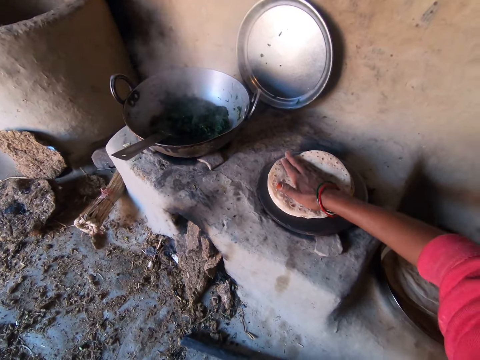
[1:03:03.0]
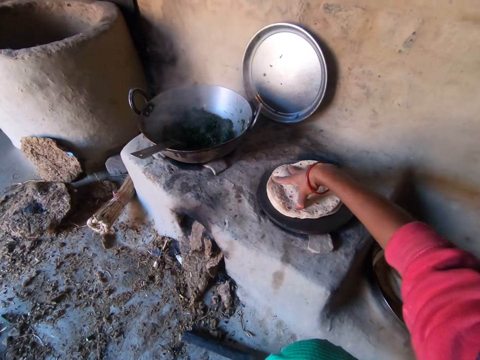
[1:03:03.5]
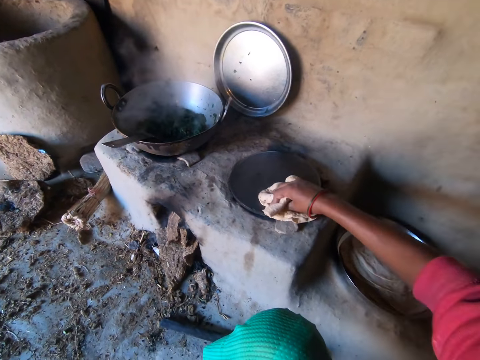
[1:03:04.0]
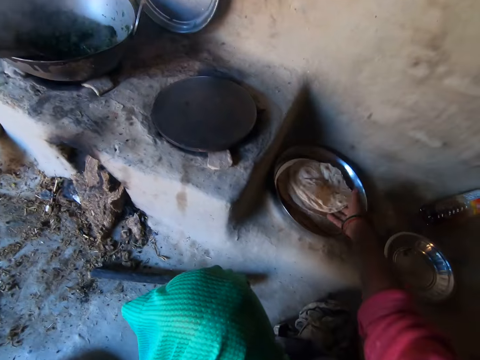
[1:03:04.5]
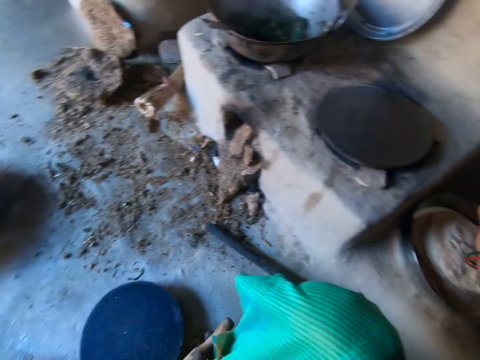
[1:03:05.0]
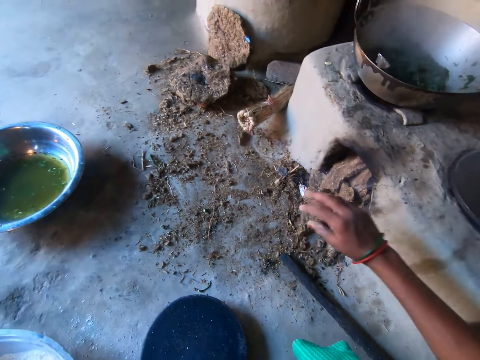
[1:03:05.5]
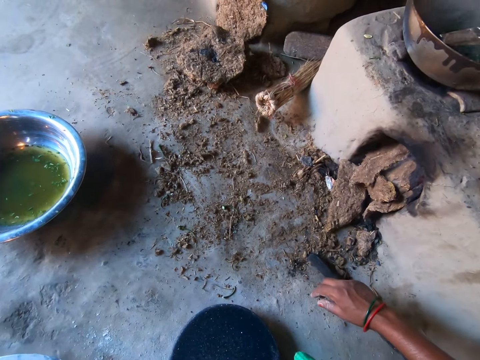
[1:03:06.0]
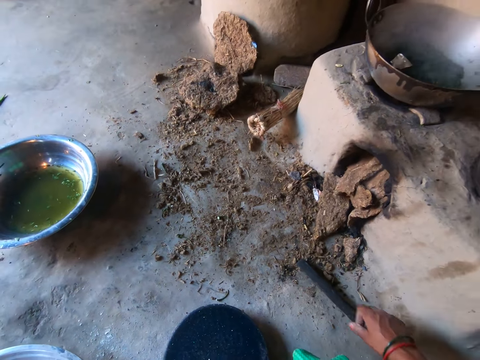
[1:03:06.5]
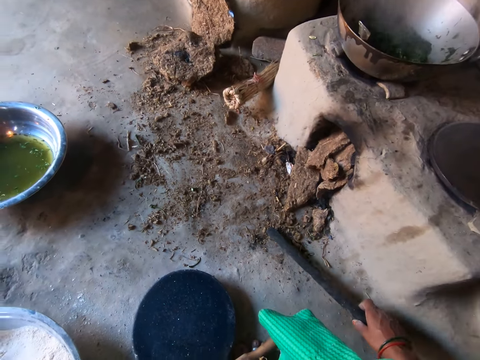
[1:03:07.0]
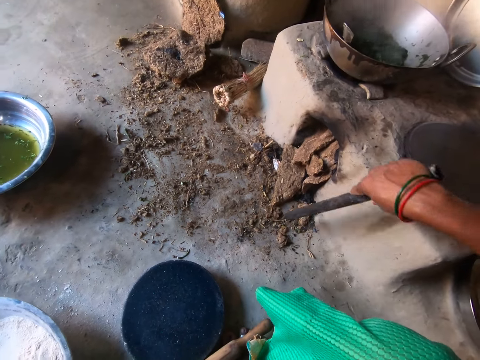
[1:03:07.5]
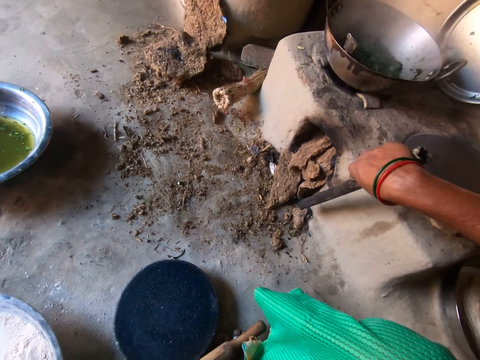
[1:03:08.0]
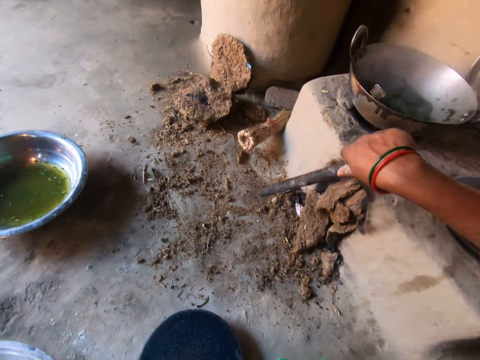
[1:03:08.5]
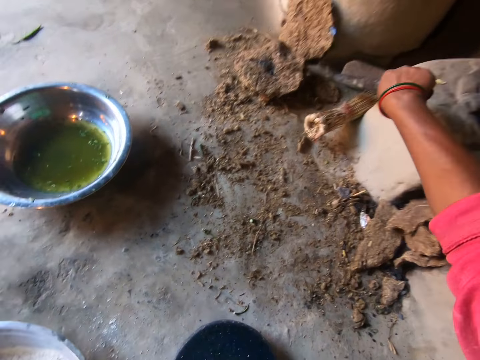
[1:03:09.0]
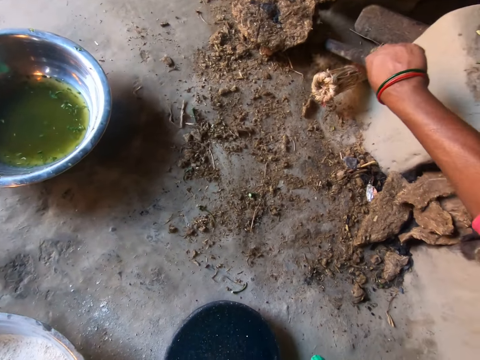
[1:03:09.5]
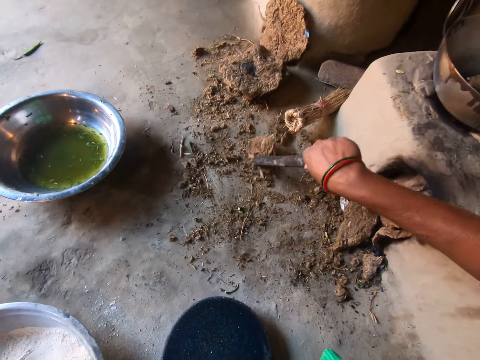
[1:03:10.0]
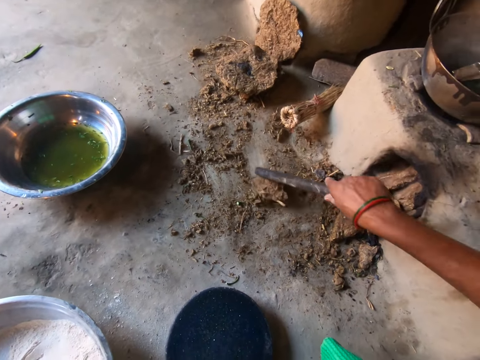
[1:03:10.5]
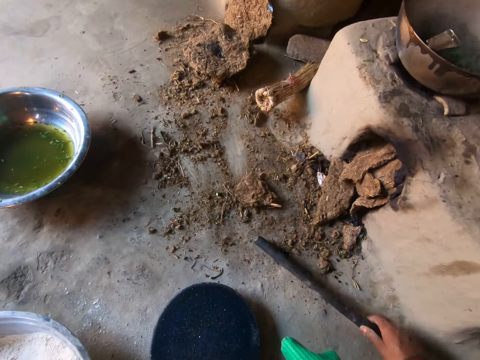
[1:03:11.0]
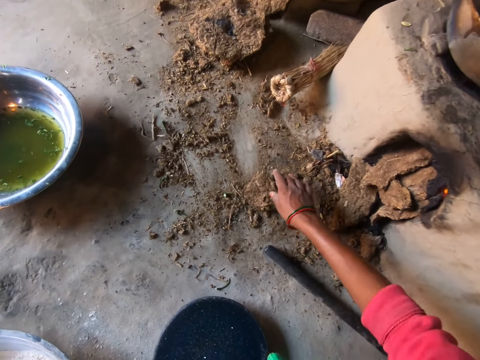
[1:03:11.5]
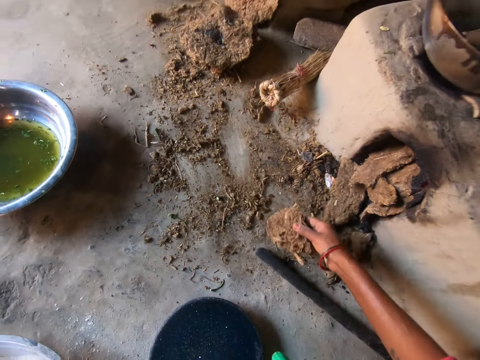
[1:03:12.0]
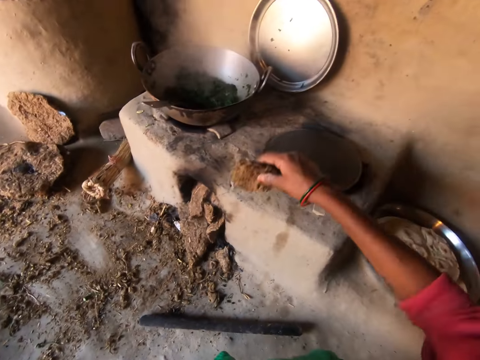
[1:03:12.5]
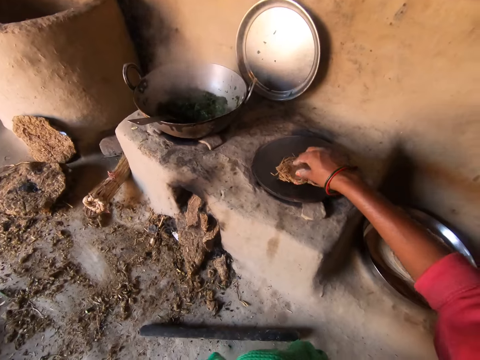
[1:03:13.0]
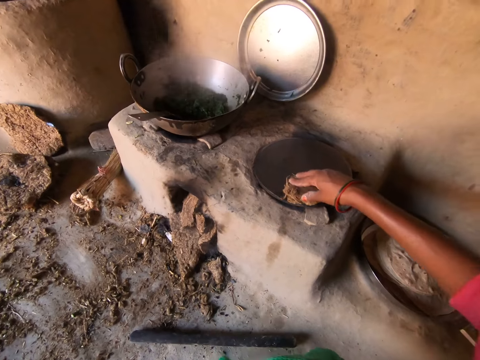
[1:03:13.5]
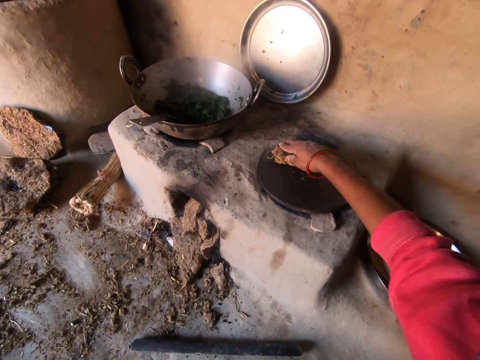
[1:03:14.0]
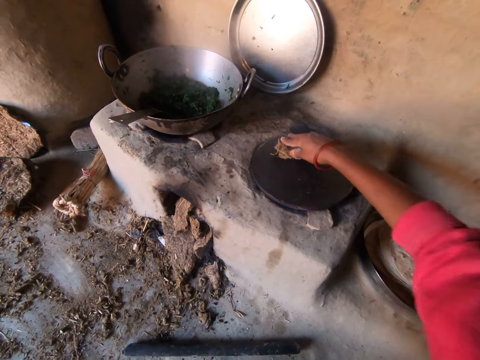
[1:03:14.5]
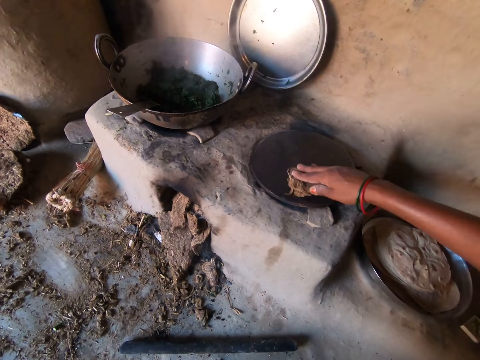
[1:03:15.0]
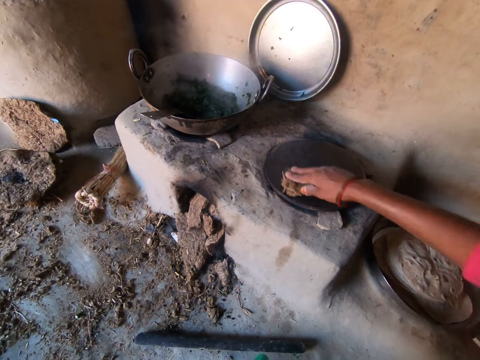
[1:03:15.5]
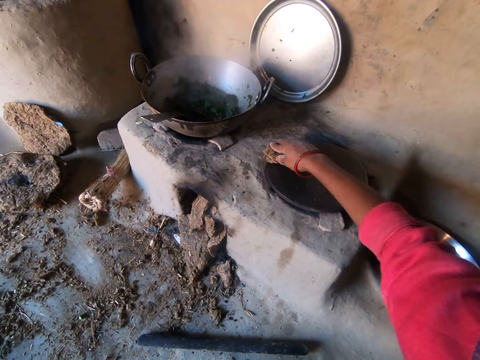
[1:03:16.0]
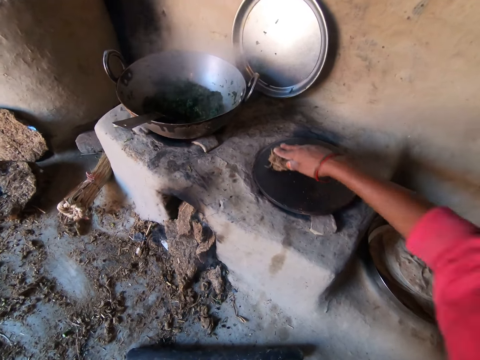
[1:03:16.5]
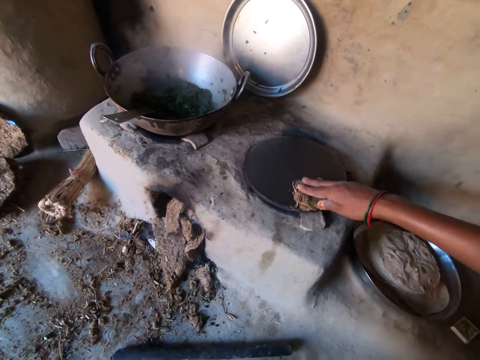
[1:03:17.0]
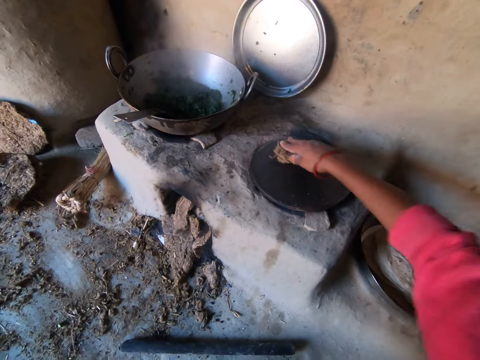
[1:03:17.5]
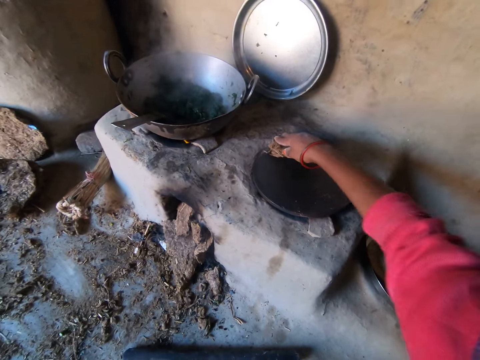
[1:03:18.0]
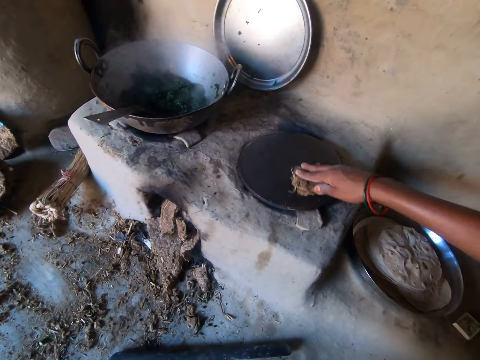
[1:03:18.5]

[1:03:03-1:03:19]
The camera wearer removes the chapatis from the hot plate with her right hand. She drops the chapatis in the tray on the floor. She picks up a rod from the floor with her right hand. She hits the rod by the fireplace. She drags a piece of cow dung on the floor with the rod. She pushes wood with a metal stick. She drops the rod on the floor. She picks up the piece of cow dung with her right hand. She places the piece of cow dung on the hot plate. She wipes the pan with flat wood. She moves the cow dung on the hot plate with her right hand.

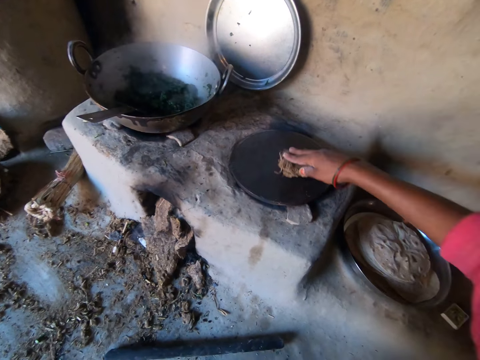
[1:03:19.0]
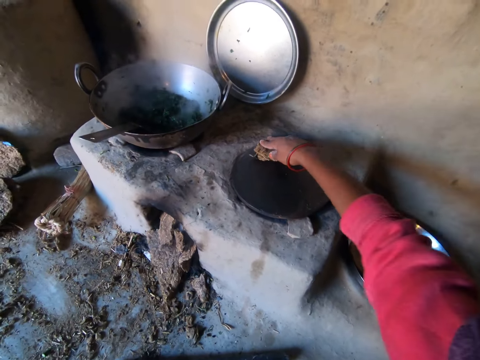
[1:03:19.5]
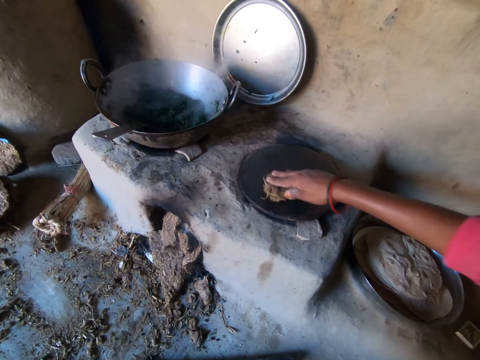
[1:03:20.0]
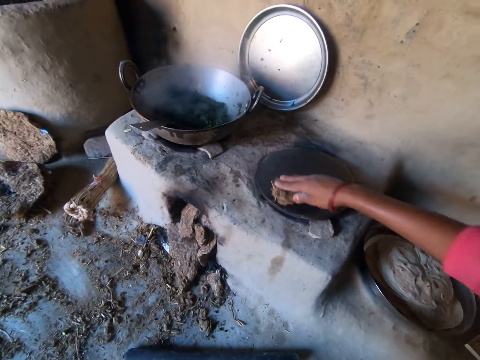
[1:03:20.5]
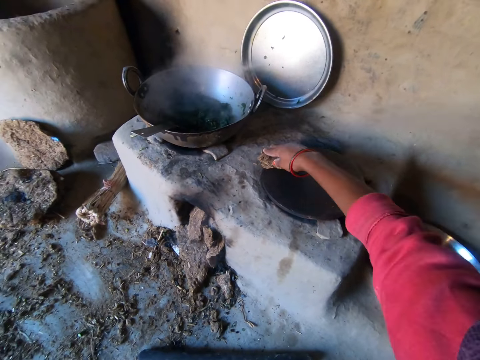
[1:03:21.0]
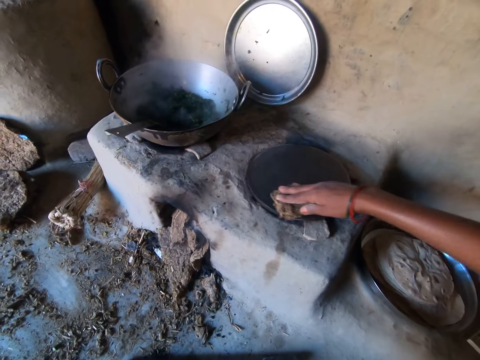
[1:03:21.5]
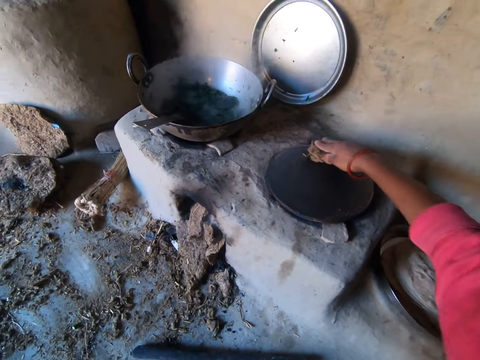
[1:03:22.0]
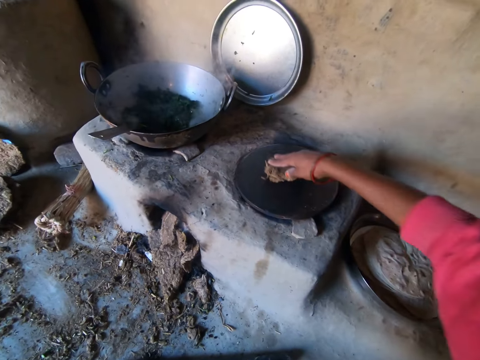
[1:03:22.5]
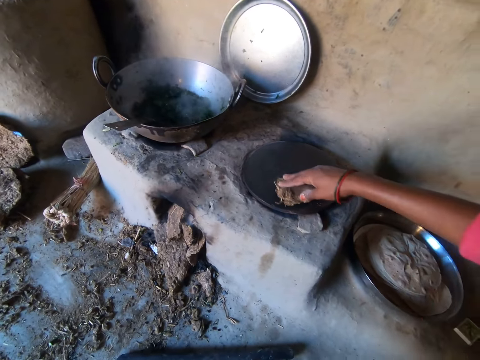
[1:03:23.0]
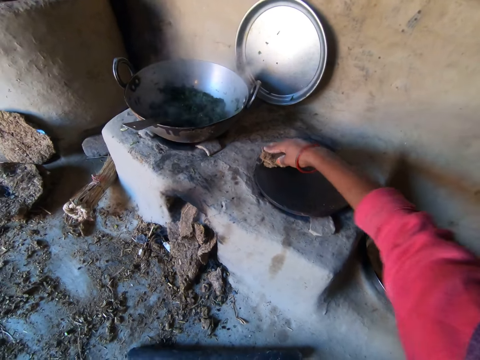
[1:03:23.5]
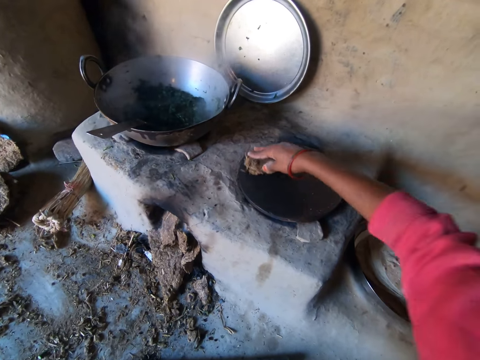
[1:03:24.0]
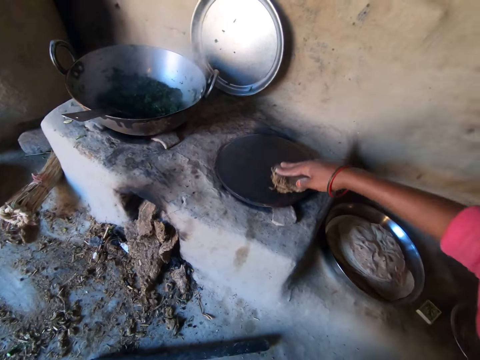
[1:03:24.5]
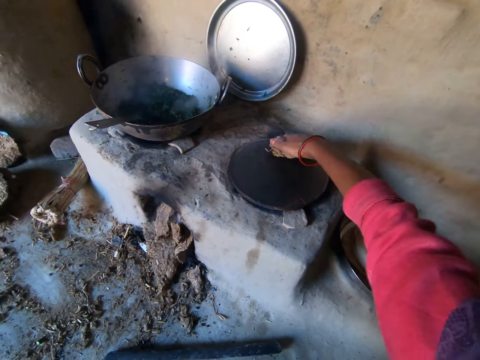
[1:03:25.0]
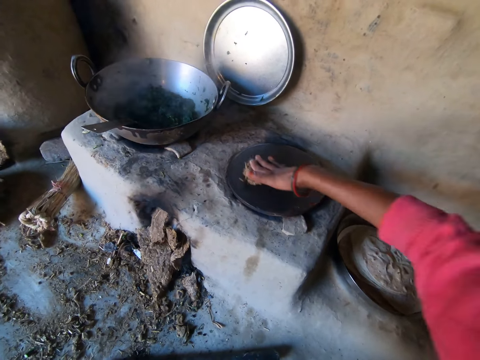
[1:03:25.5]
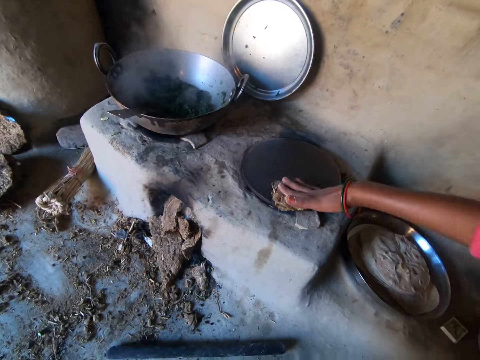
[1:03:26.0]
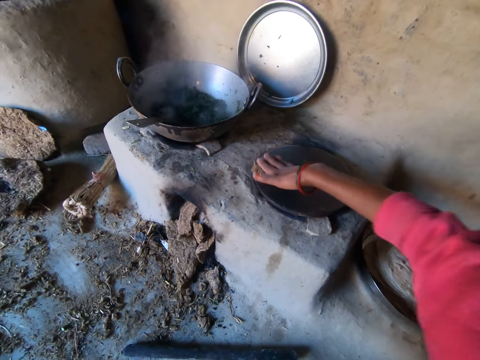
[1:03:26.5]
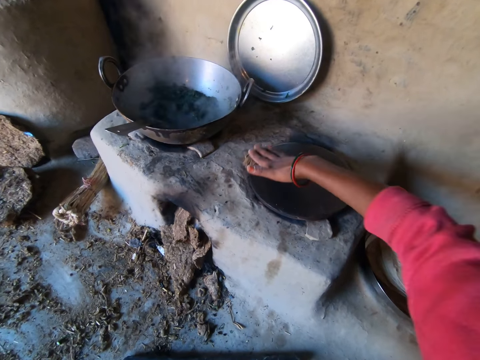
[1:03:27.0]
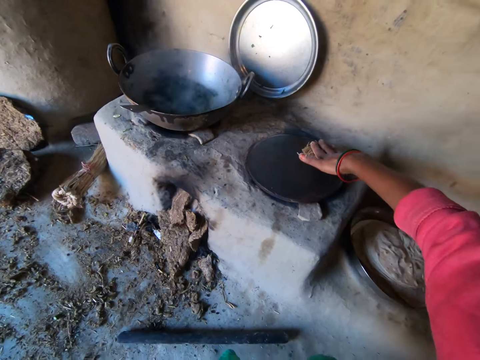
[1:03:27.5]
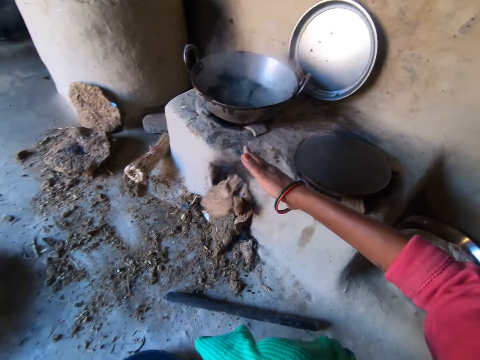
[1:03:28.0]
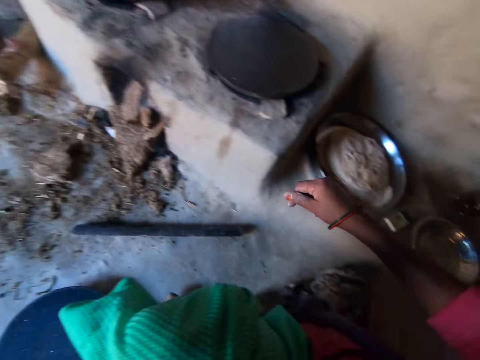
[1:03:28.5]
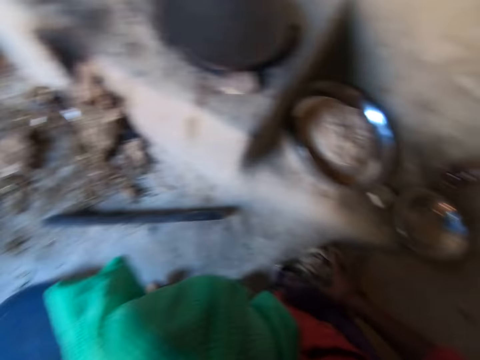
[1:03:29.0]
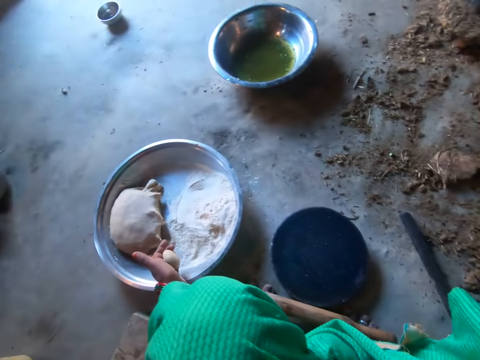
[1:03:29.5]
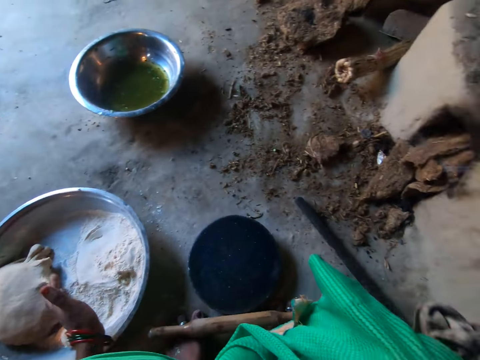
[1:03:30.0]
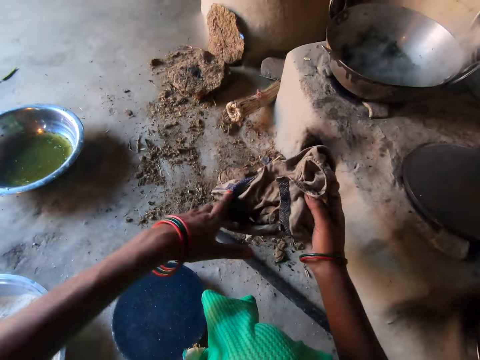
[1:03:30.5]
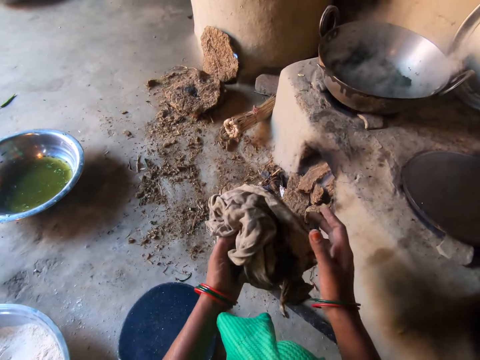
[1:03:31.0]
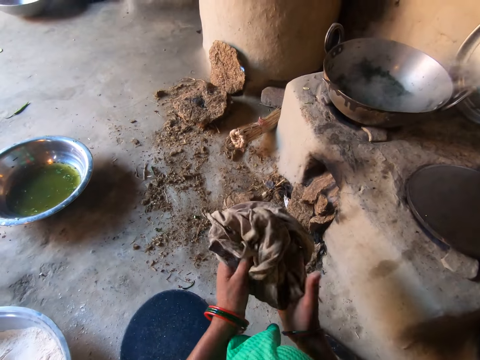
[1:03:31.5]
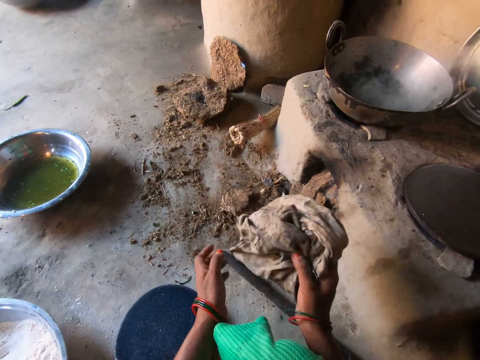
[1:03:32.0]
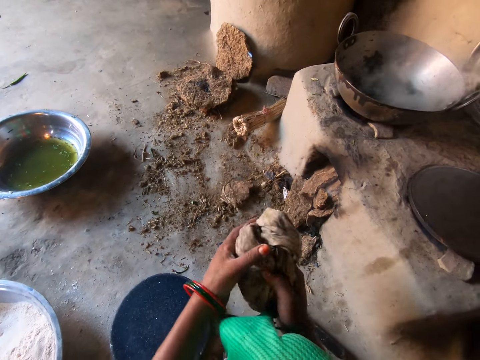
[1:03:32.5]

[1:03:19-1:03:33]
The camera wearer drops the cow dung on the floor. She picks up a rag from the floor with her right hand. She drops a dough into a basin on the floor with her left hand. She holds the rag with both hands.
